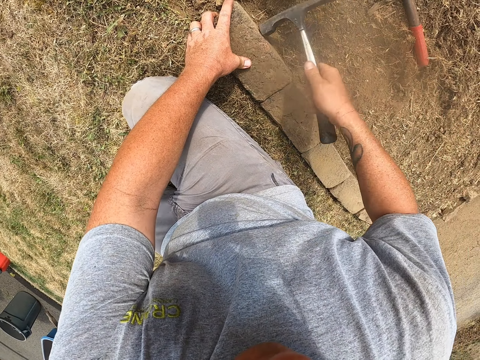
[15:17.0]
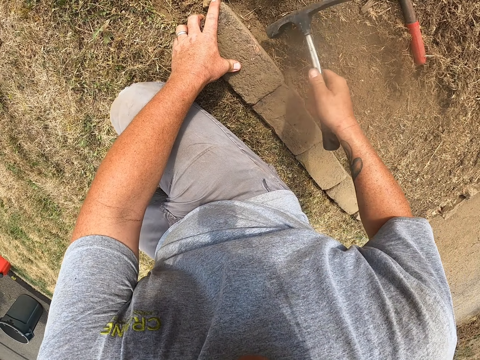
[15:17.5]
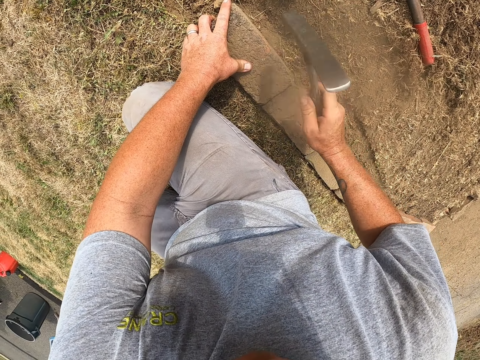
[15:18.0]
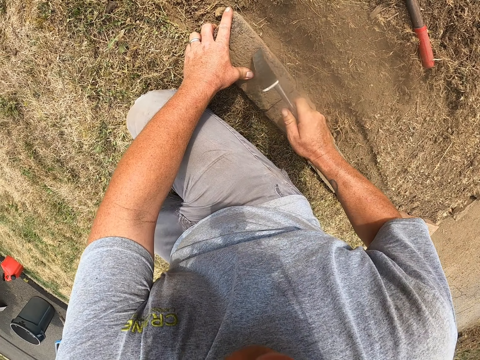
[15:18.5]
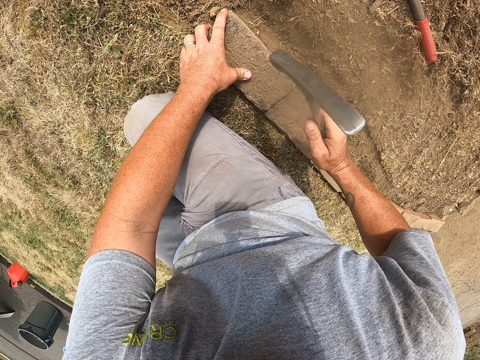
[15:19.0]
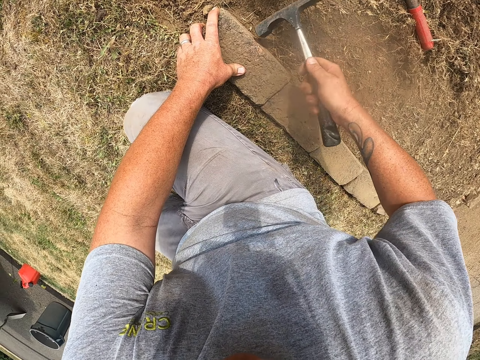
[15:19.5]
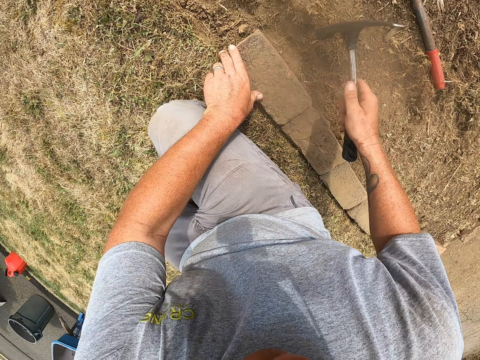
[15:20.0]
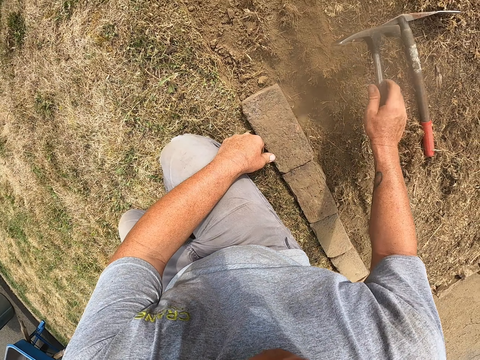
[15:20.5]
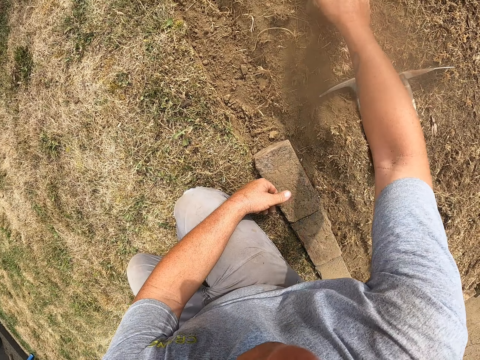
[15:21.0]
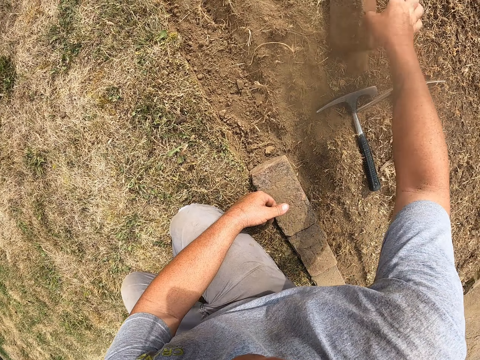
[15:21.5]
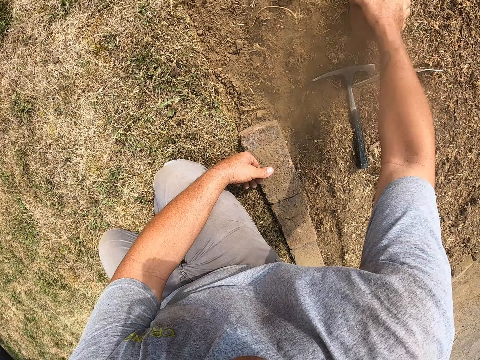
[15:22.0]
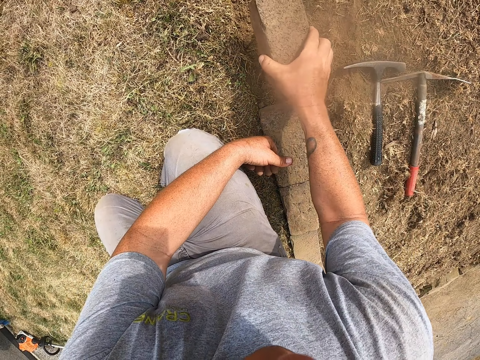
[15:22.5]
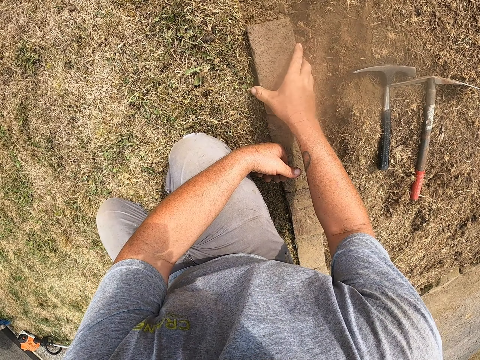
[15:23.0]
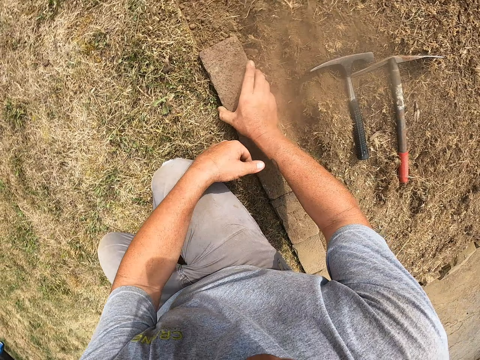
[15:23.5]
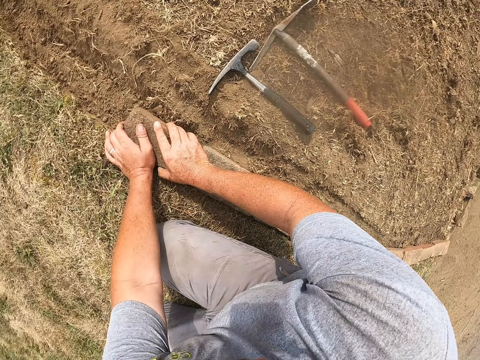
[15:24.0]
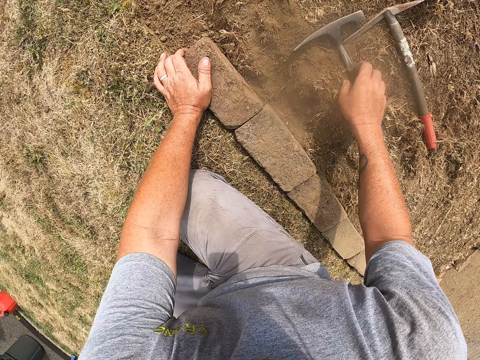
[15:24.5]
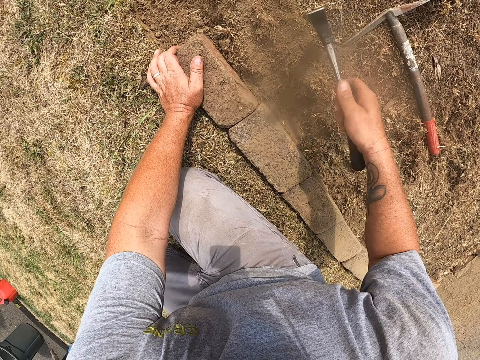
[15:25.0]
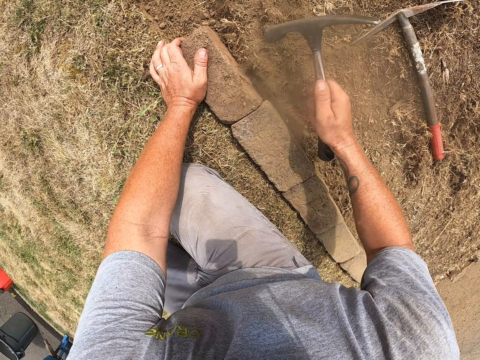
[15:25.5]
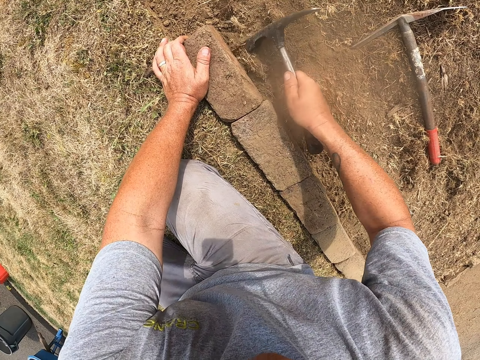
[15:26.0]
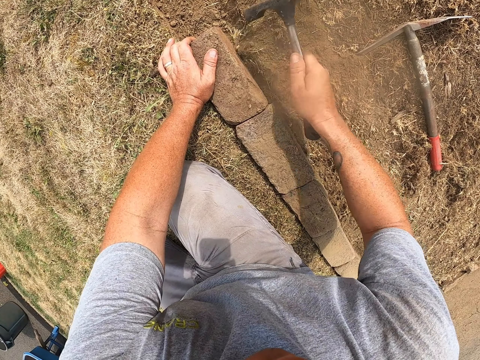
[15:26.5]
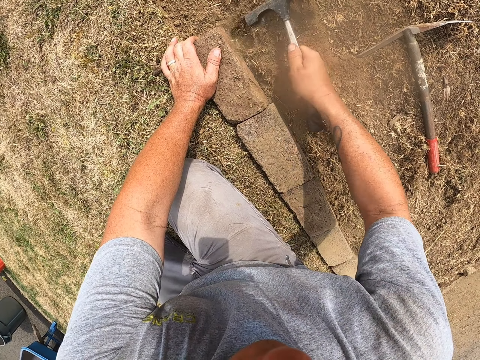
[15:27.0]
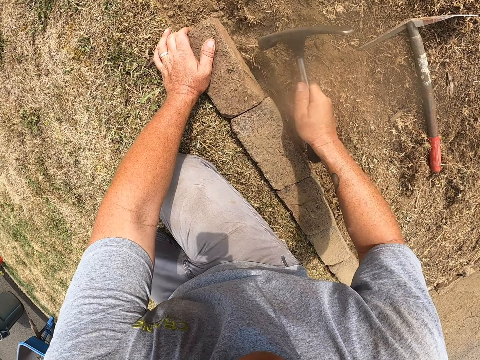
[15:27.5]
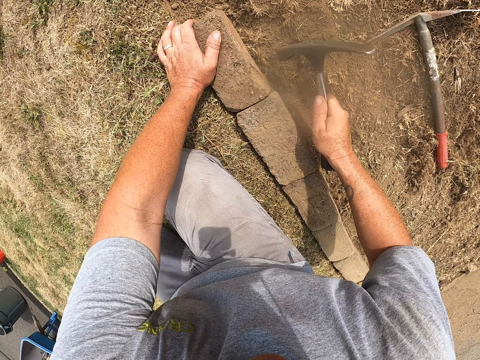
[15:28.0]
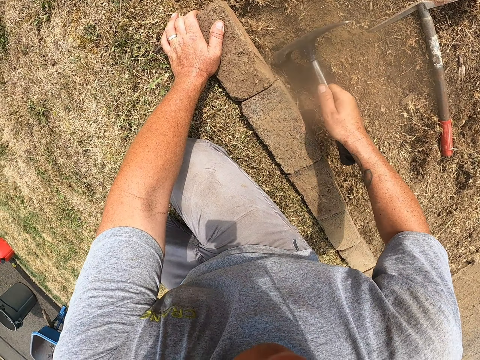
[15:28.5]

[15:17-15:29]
The camera wearer hits the brick with the mattock on his right hand. He puts the mattock on the floor. He moves the brick. He picks up the brick with his right hand. He lays the brick on the ground. He holds the brick. He picks up the mattock on the floor. He hits the brick with the mattock on his right hand. He hits the soil.

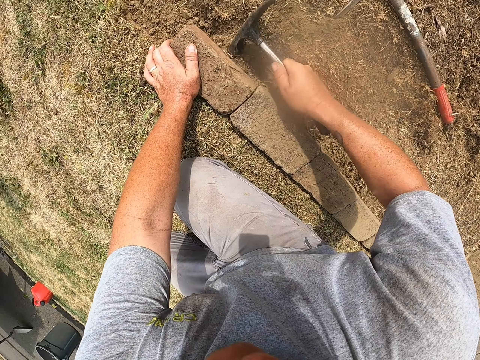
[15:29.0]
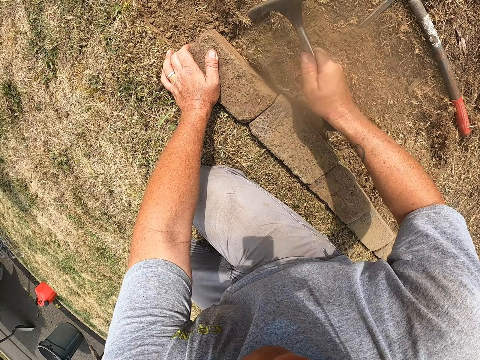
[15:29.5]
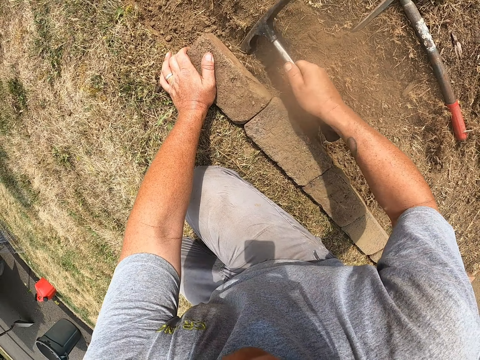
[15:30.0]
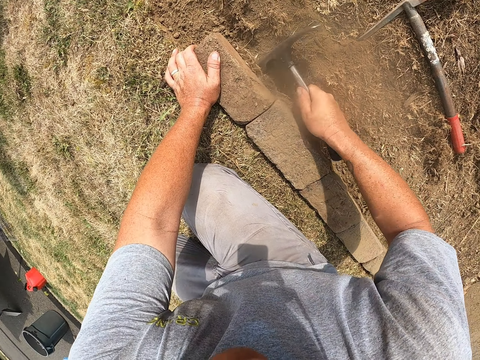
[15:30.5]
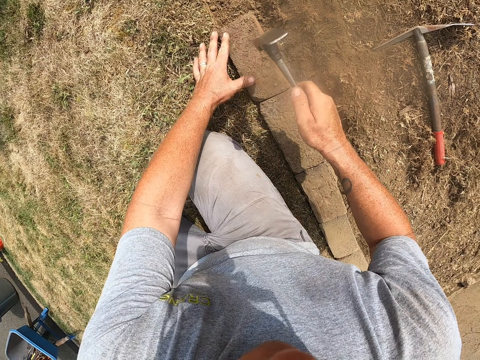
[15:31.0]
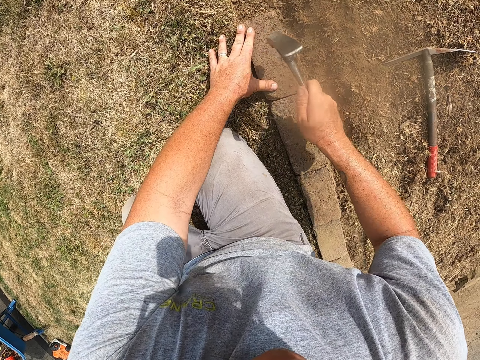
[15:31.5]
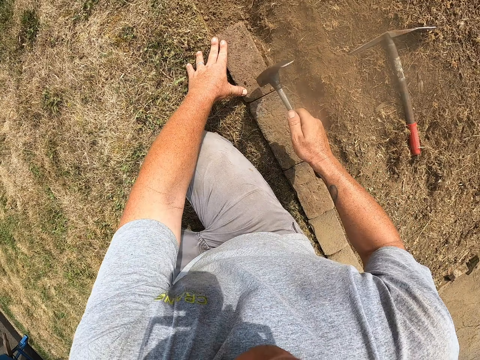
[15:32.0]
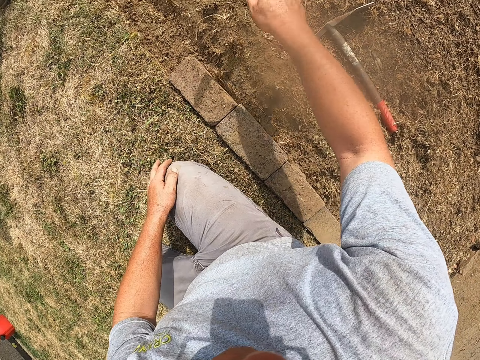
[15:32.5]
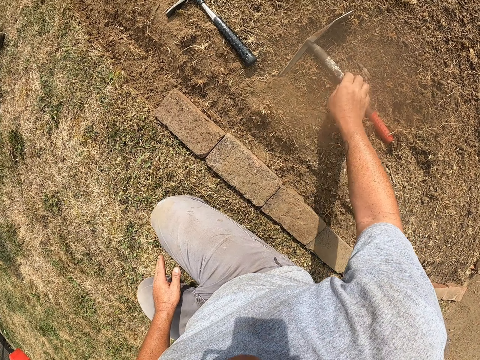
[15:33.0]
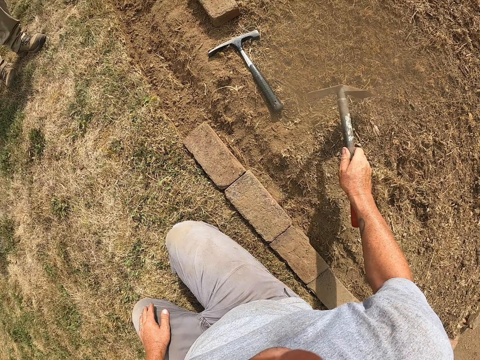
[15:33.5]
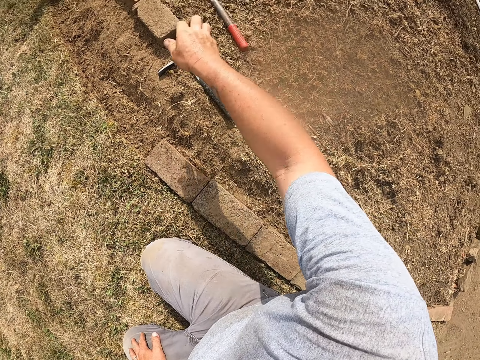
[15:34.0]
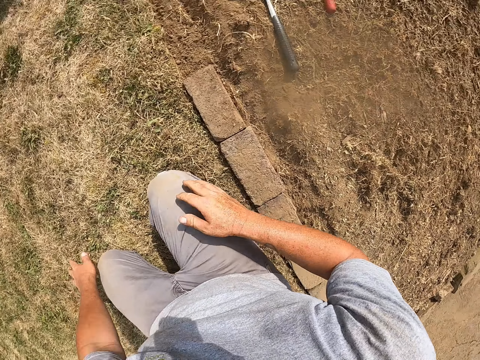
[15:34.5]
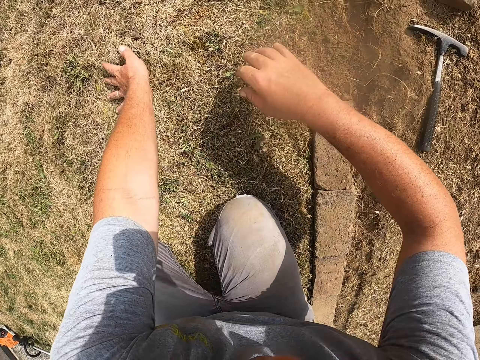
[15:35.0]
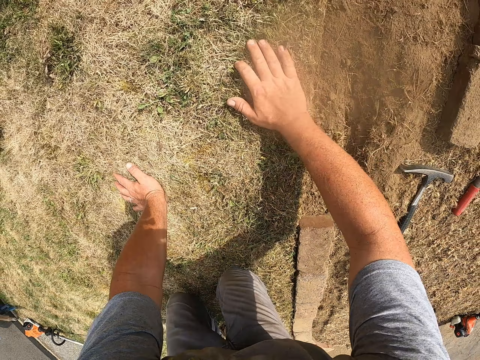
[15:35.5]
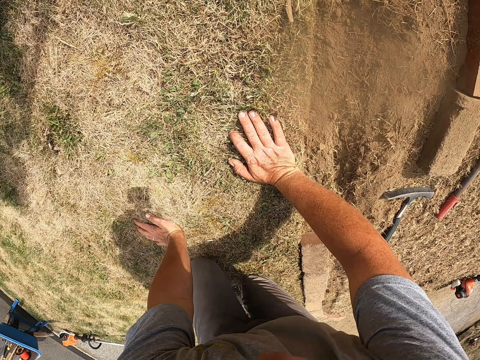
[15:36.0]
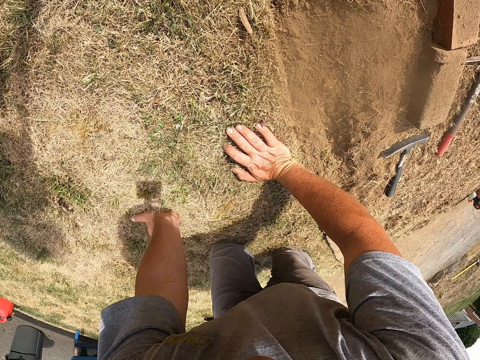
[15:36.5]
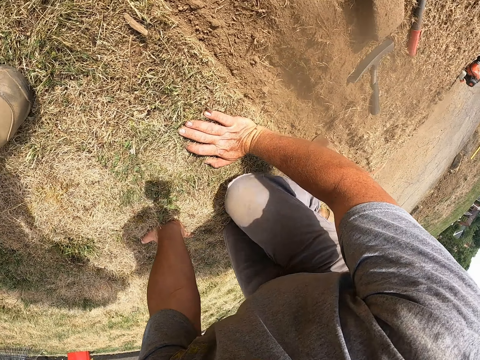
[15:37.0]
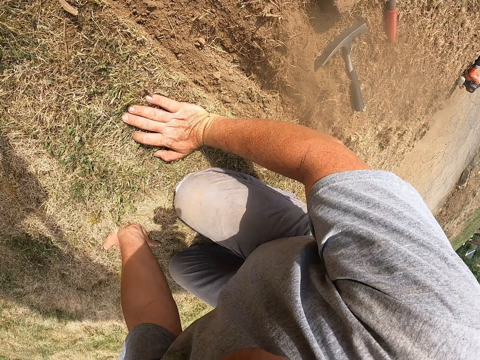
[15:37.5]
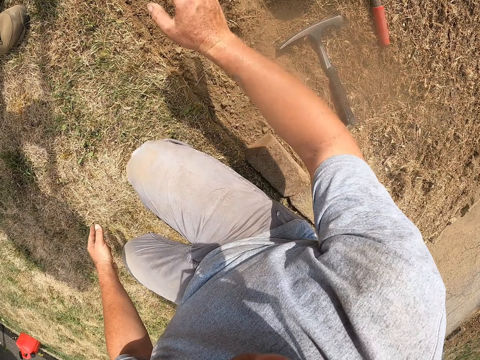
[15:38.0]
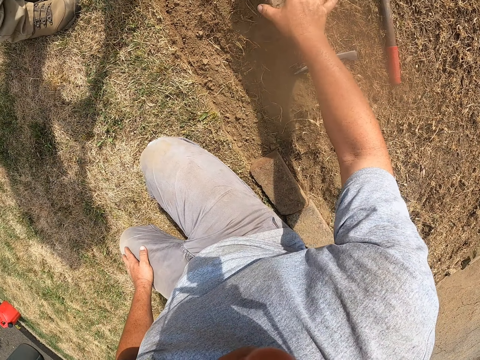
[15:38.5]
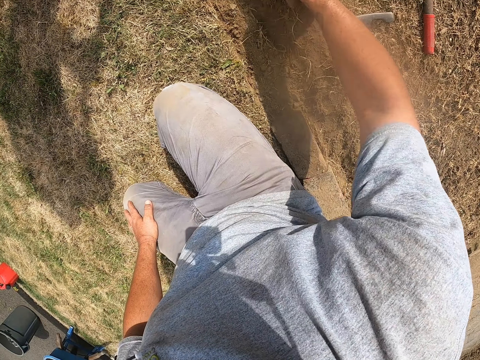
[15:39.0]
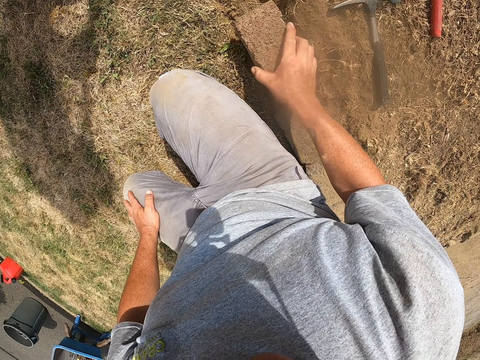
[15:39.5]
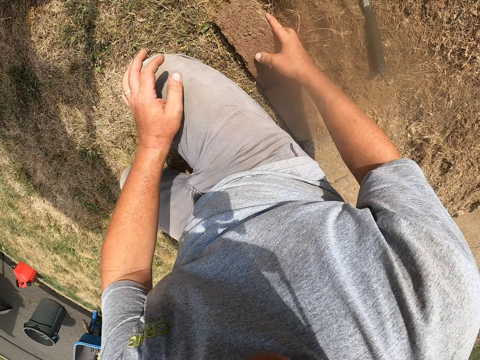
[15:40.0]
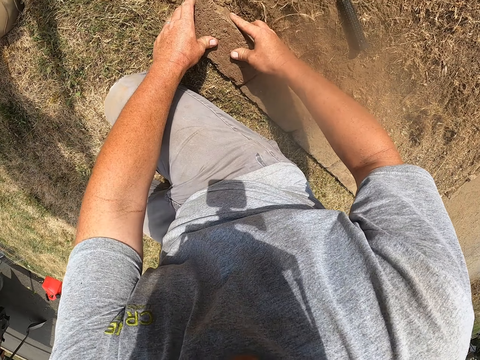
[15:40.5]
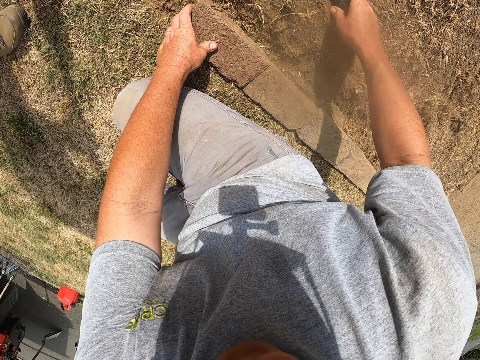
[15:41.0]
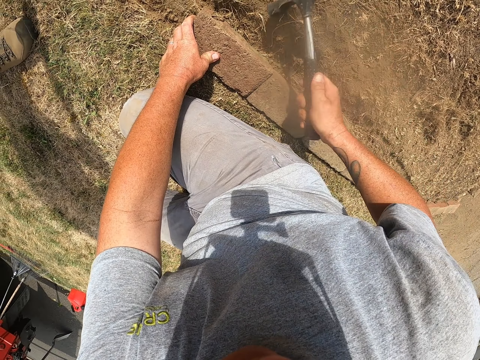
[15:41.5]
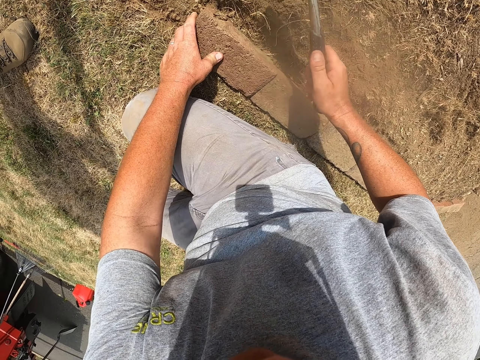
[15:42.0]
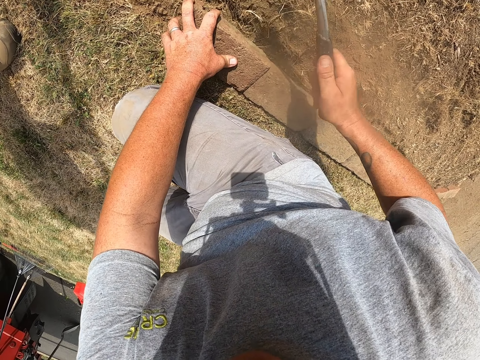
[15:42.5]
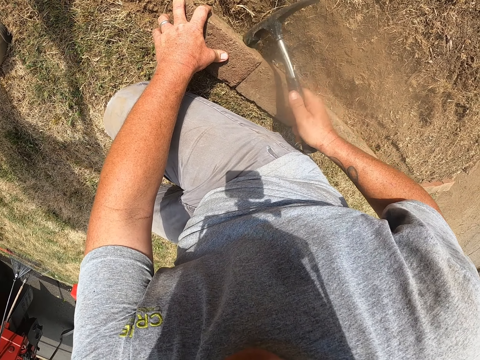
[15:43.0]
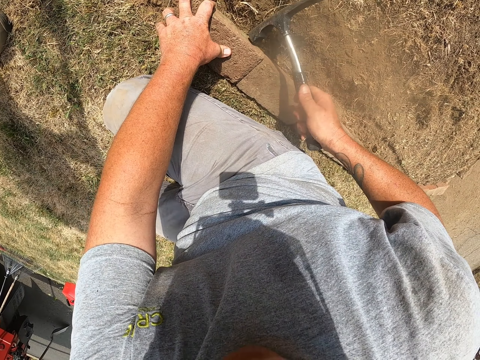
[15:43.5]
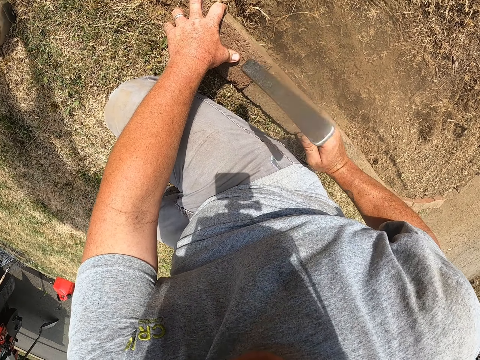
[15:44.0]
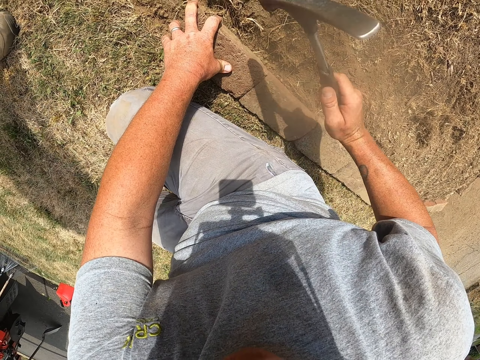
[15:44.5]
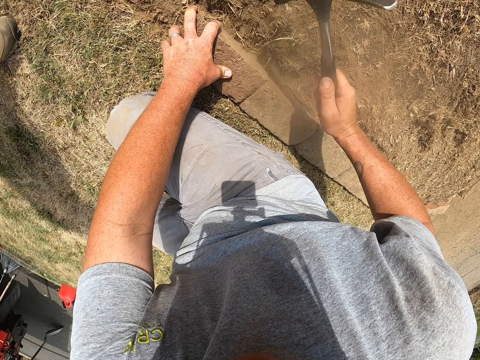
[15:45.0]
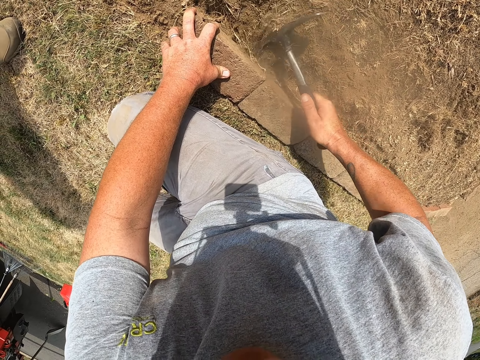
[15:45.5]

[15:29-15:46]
The camera wearer hits a brick. He throws the mattock on the floor. He picks up the mattock on the floor. He throws the mattock on the floor. He moves forward. He picks up the brick with his right hand. He lays the brick on the ground. He holds the brick. He picks up the mattock on the floor. He hits the brick with the mattock on his right hand.
